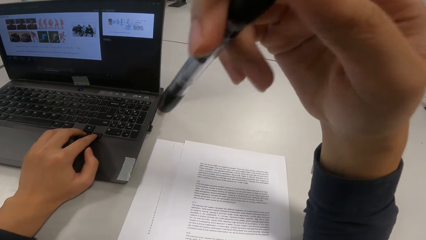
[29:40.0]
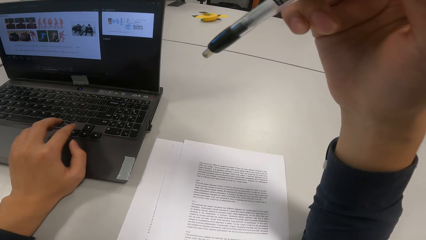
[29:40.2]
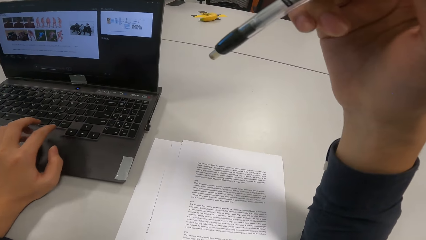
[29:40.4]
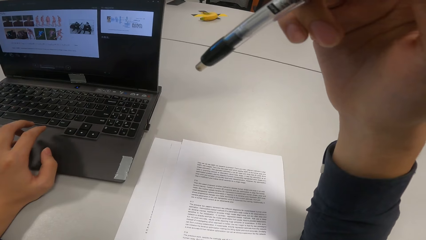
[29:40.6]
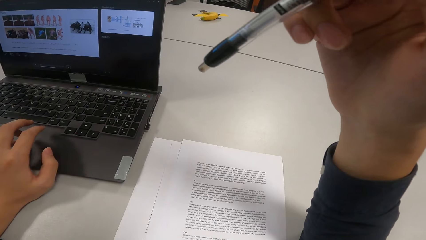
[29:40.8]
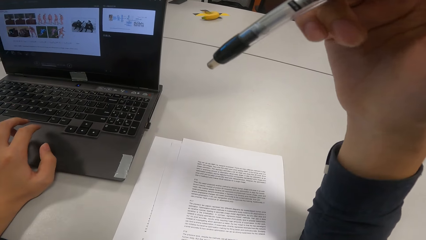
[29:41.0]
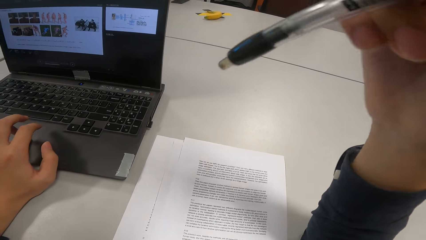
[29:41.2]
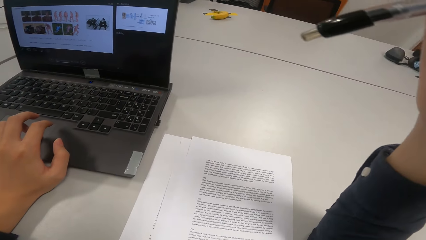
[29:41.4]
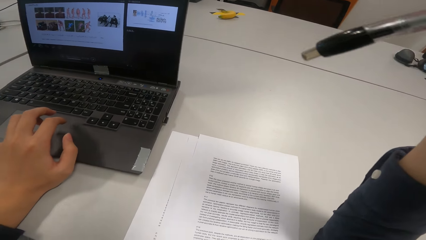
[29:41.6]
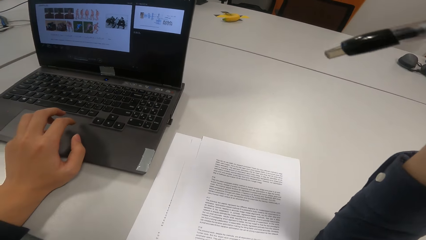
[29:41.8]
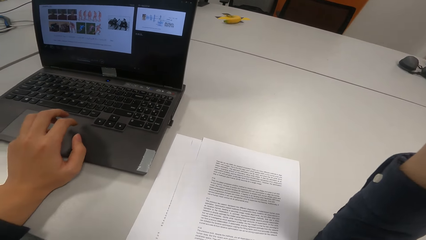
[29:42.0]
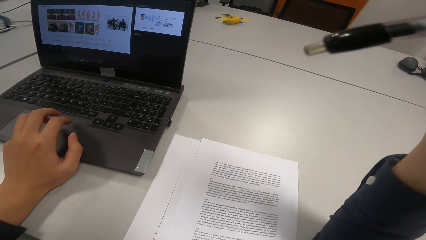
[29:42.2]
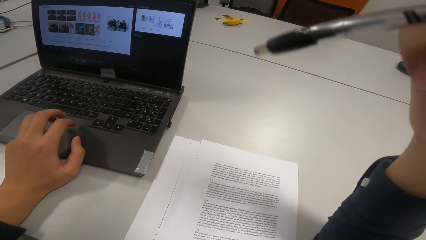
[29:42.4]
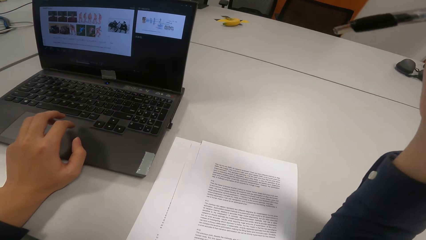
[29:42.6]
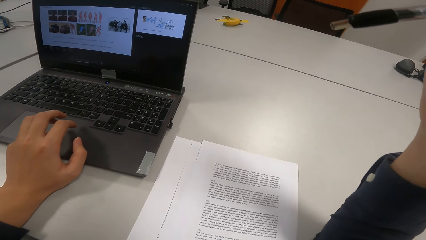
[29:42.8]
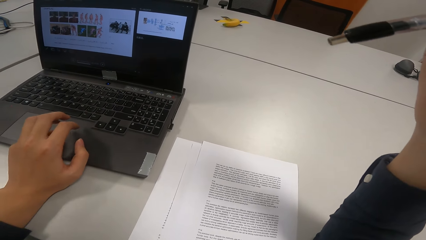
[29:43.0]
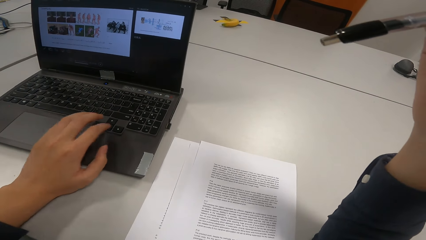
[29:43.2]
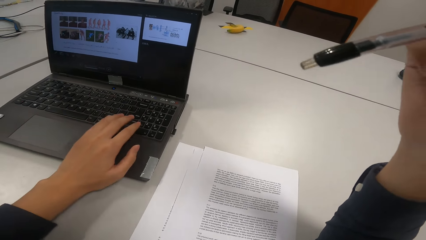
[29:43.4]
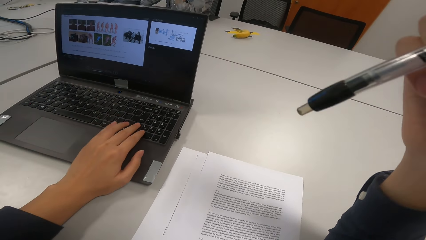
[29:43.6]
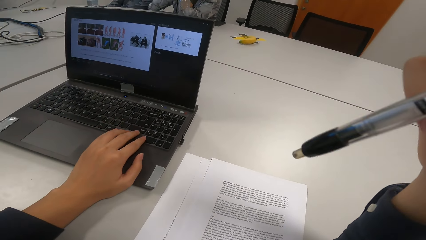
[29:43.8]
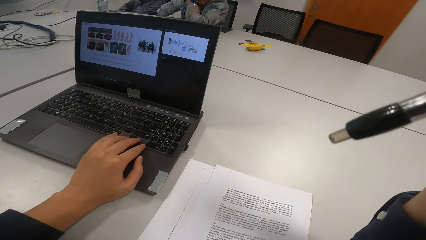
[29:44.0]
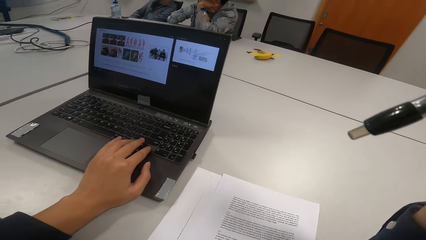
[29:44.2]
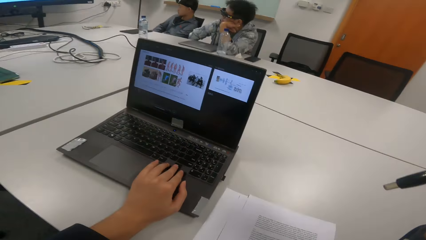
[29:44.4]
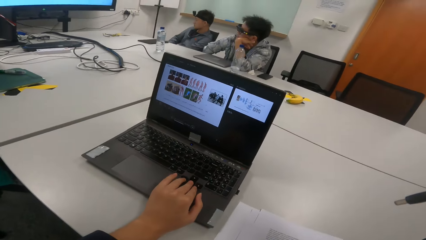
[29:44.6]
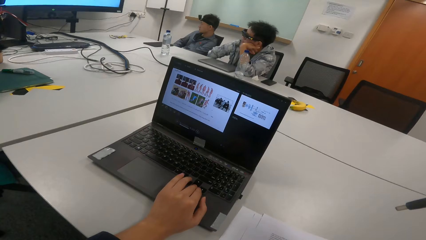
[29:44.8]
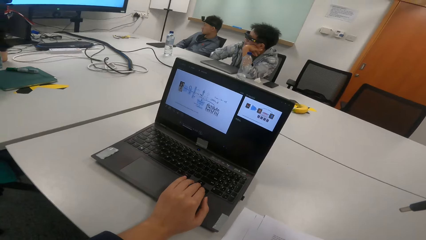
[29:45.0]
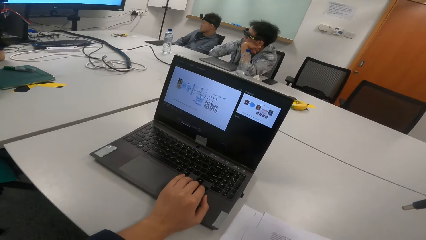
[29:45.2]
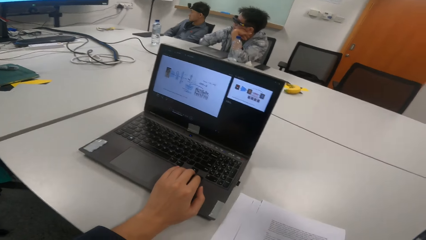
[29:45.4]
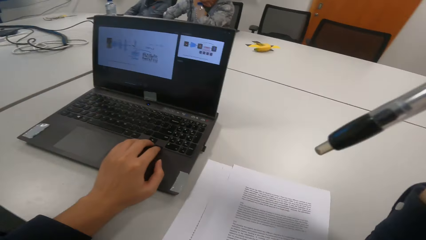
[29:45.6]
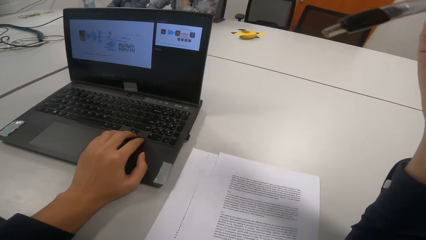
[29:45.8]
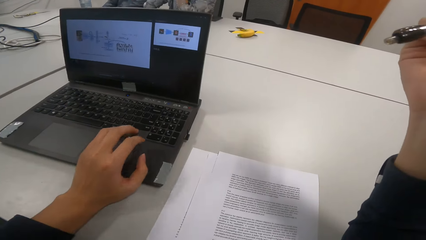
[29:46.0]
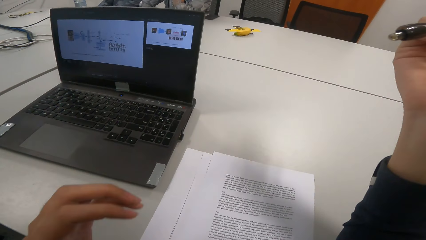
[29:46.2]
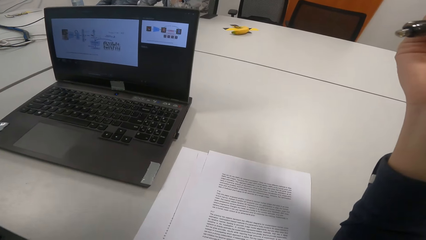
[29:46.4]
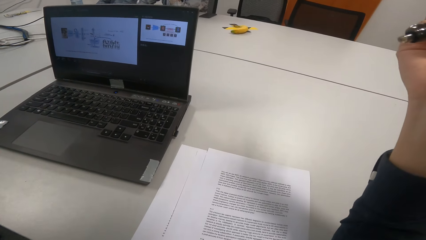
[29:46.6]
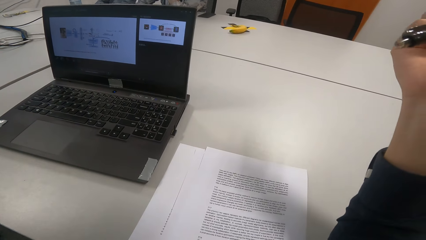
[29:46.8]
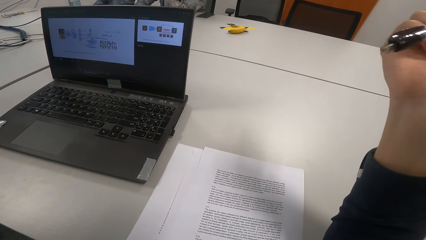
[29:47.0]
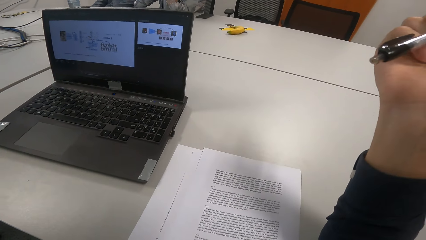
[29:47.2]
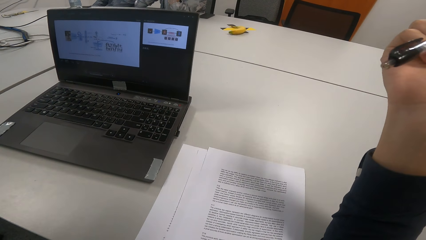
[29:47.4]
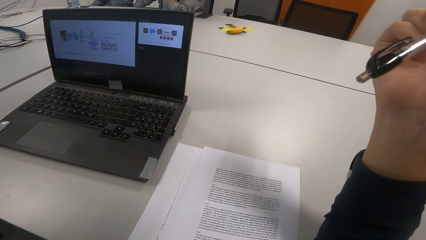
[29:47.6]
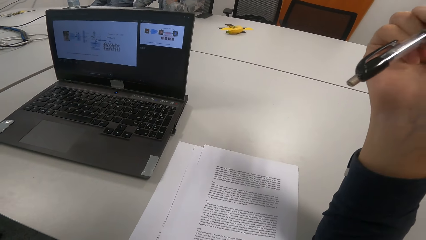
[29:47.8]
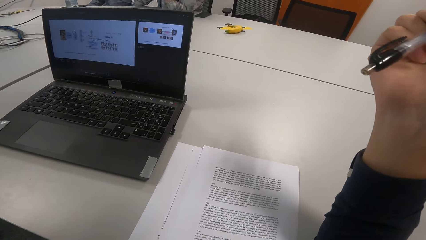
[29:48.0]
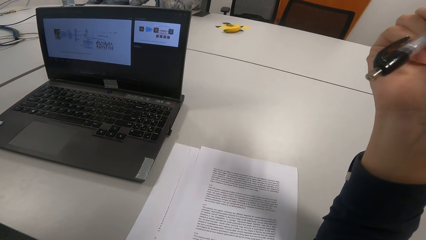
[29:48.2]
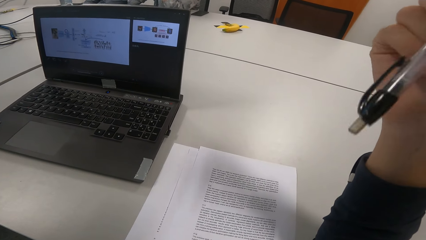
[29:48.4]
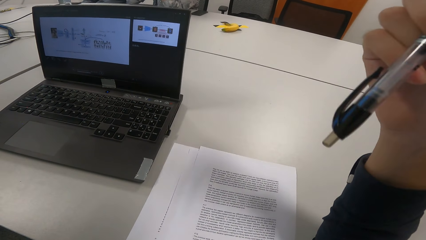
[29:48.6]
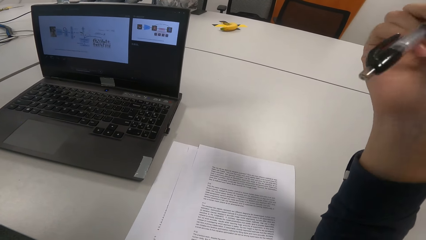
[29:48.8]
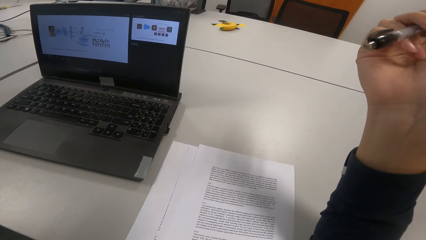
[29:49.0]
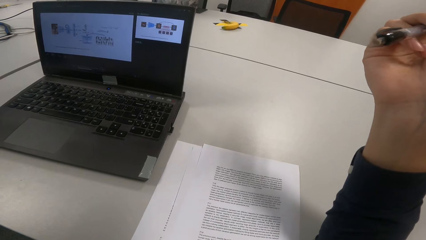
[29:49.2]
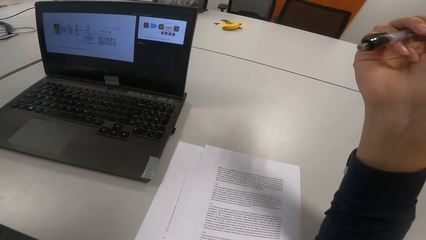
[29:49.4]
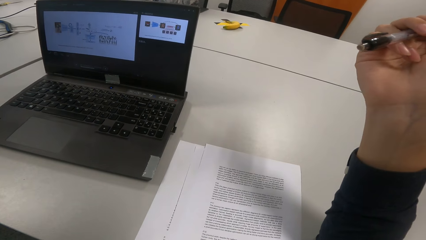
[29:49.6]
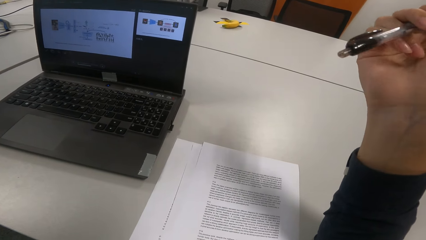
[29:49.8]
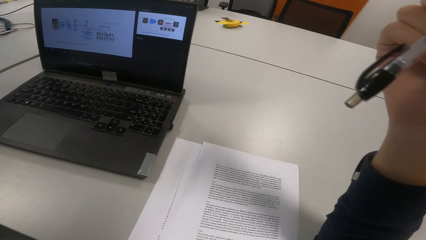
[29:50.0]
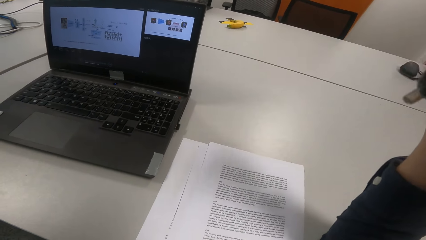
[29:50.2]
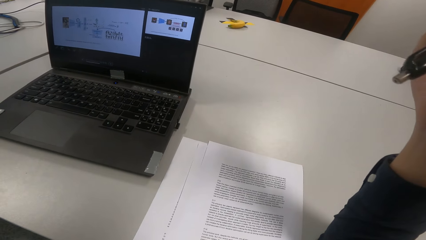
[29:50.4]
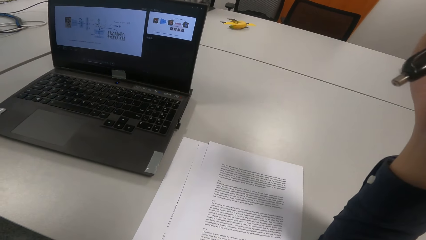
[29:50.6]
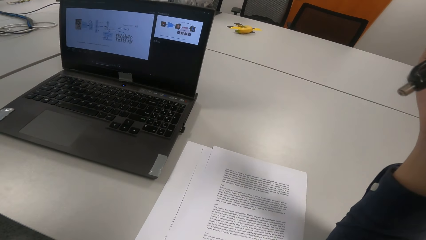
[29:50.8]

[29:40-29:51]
The camera wearer touches the laptop. He operates the laptop. He moves his hand from the laptop.
